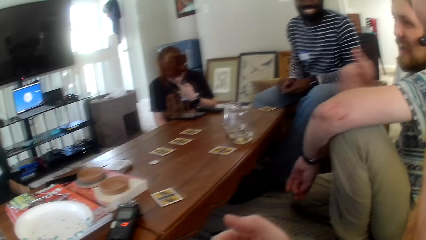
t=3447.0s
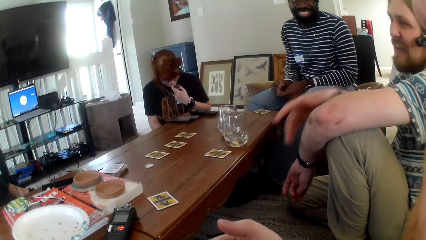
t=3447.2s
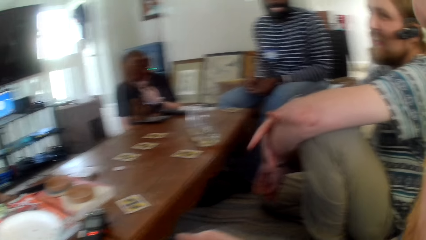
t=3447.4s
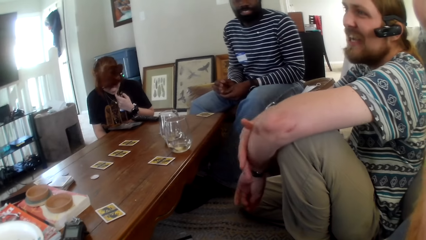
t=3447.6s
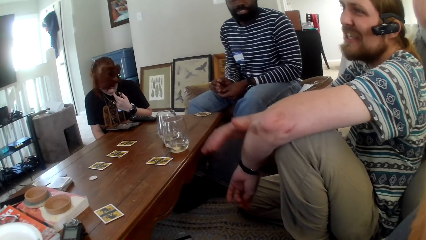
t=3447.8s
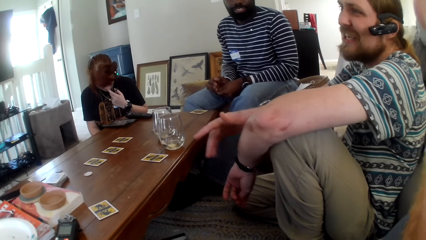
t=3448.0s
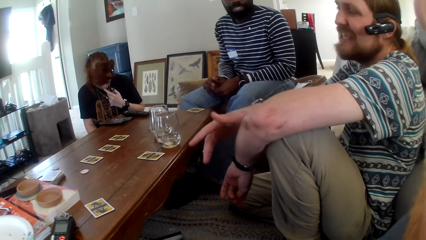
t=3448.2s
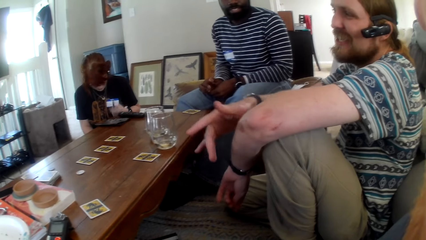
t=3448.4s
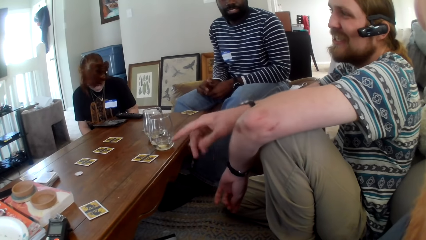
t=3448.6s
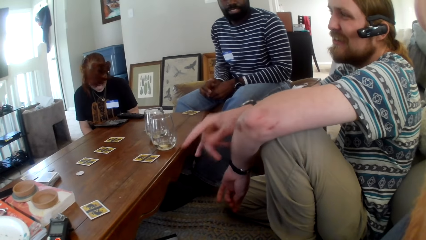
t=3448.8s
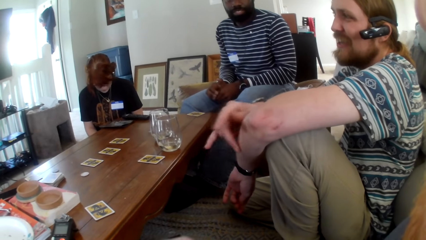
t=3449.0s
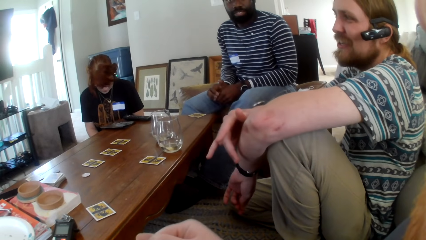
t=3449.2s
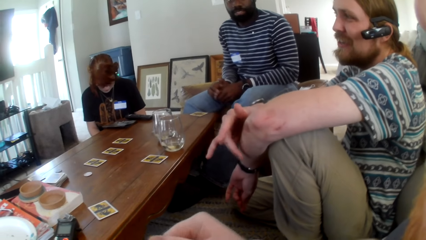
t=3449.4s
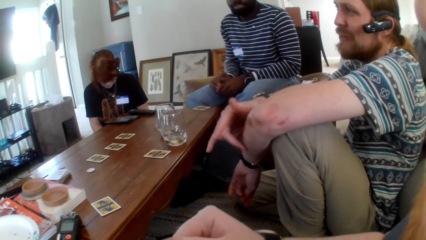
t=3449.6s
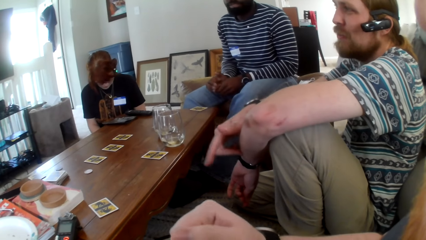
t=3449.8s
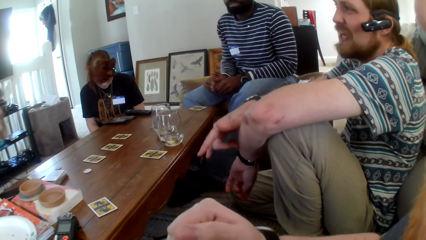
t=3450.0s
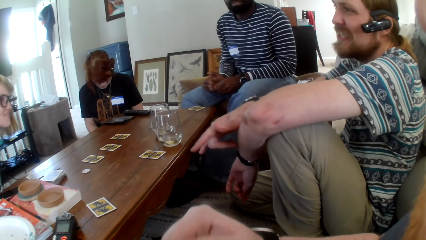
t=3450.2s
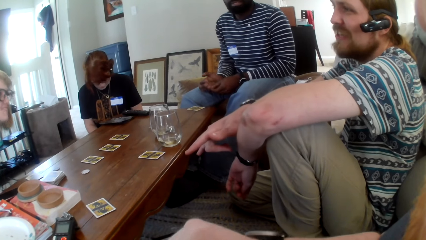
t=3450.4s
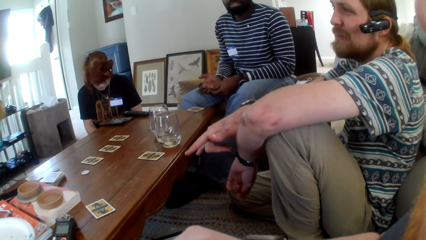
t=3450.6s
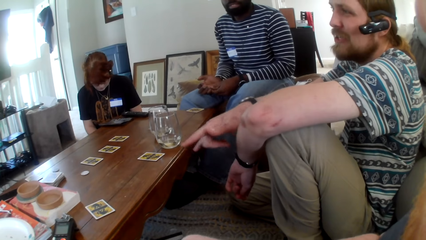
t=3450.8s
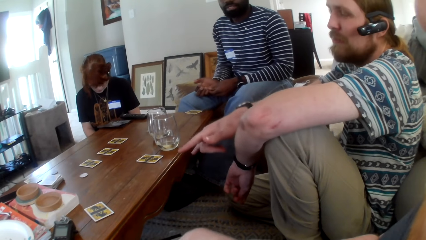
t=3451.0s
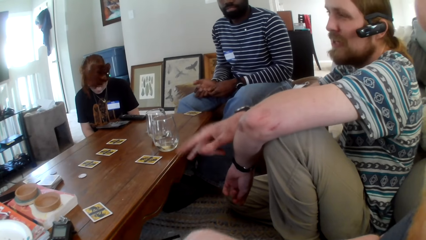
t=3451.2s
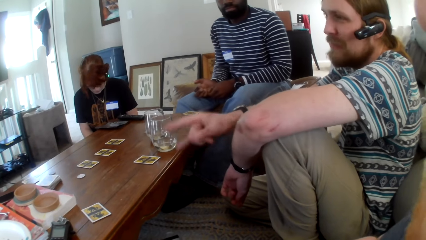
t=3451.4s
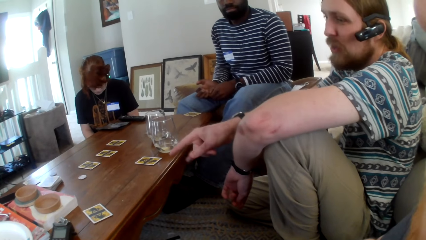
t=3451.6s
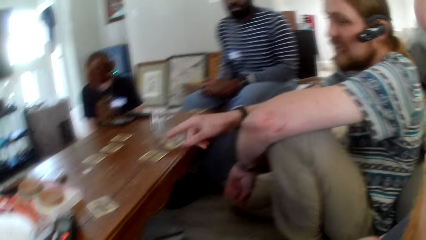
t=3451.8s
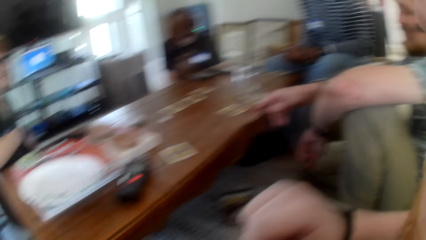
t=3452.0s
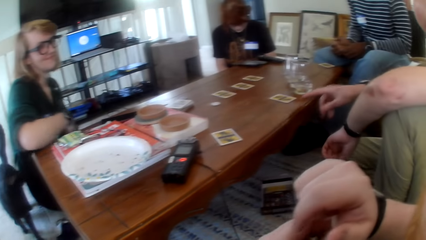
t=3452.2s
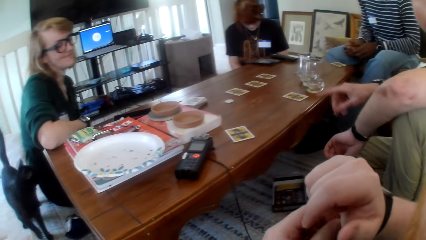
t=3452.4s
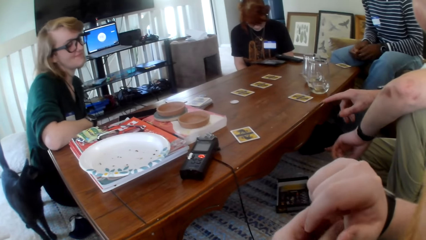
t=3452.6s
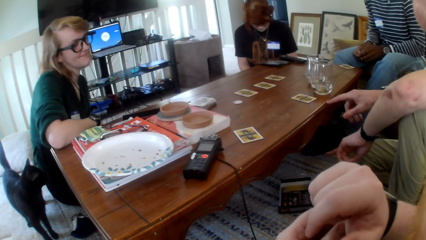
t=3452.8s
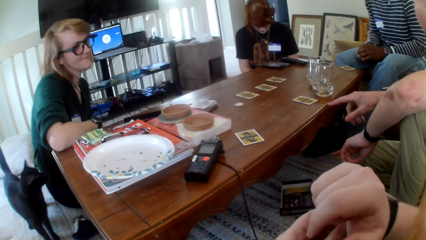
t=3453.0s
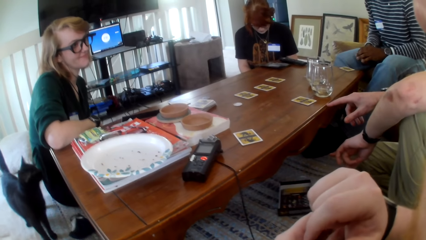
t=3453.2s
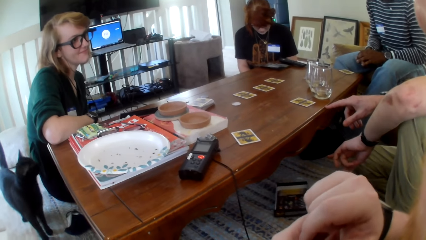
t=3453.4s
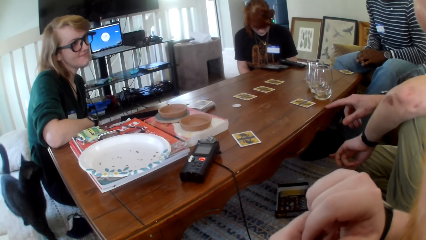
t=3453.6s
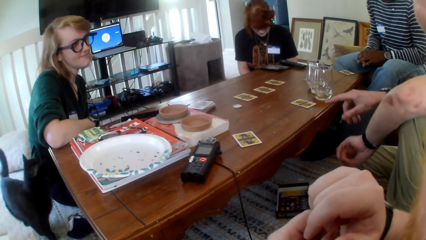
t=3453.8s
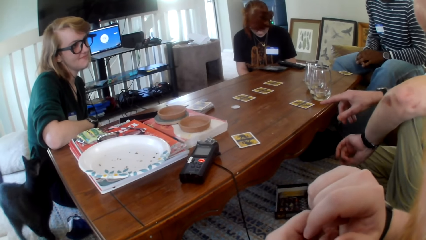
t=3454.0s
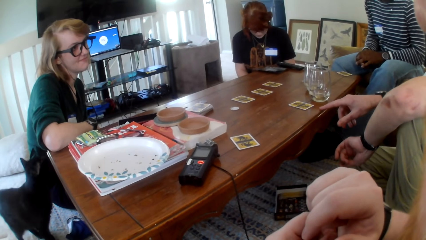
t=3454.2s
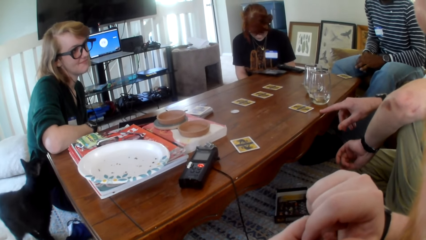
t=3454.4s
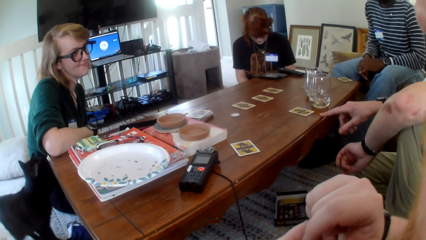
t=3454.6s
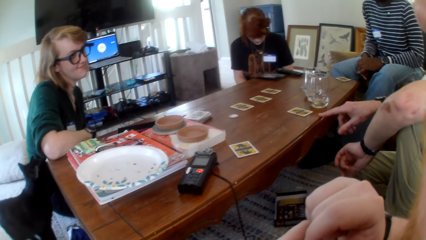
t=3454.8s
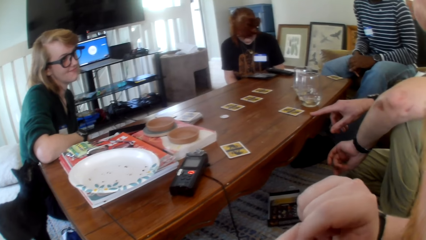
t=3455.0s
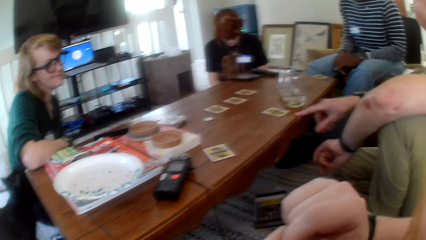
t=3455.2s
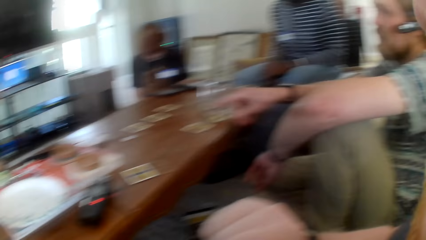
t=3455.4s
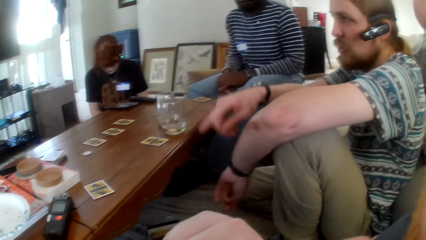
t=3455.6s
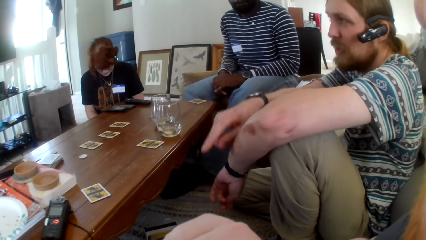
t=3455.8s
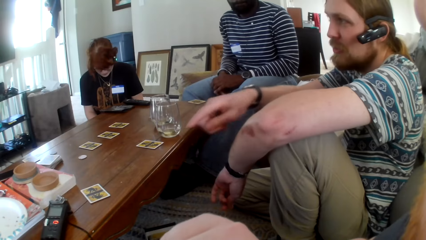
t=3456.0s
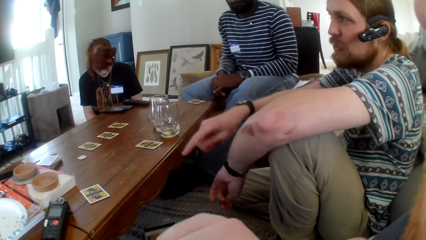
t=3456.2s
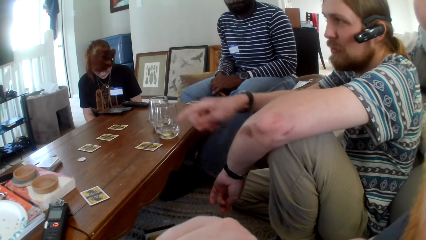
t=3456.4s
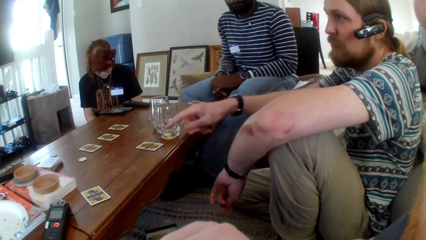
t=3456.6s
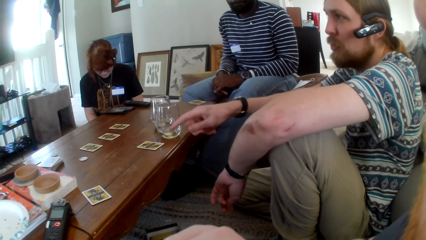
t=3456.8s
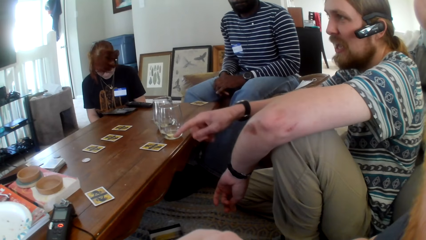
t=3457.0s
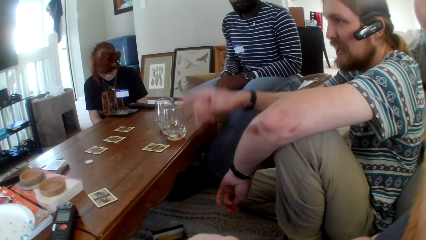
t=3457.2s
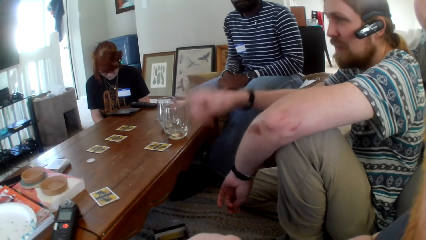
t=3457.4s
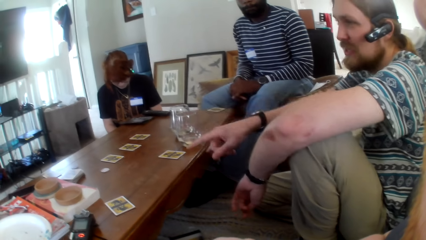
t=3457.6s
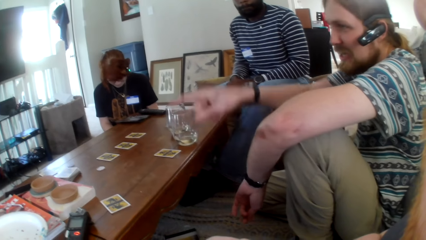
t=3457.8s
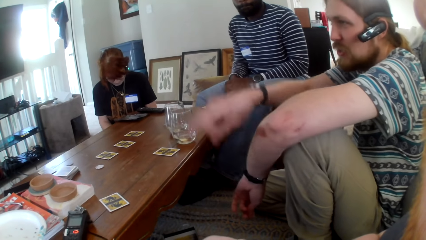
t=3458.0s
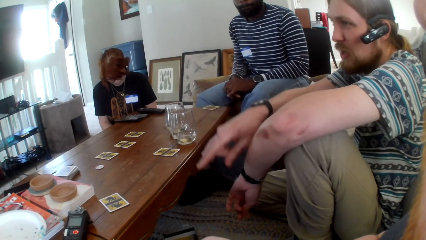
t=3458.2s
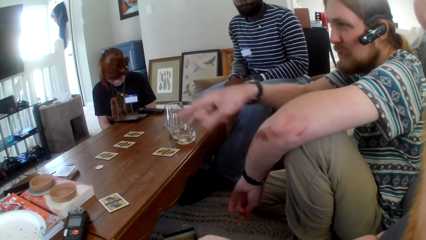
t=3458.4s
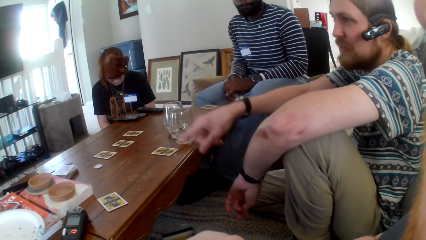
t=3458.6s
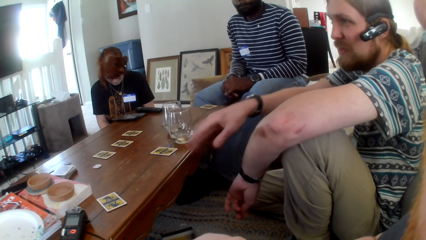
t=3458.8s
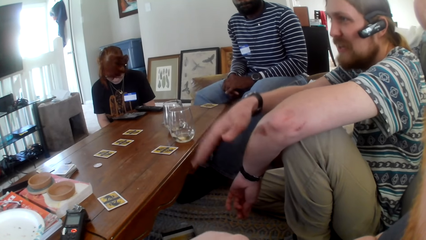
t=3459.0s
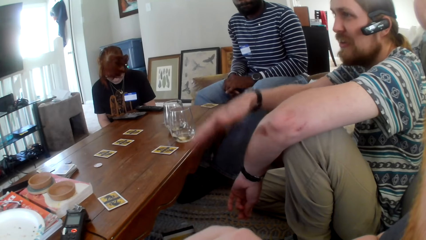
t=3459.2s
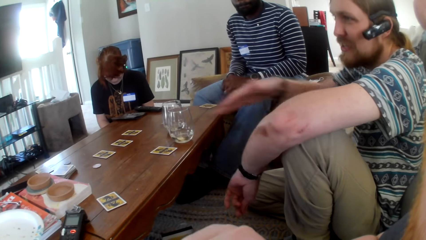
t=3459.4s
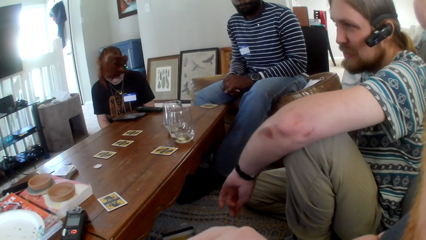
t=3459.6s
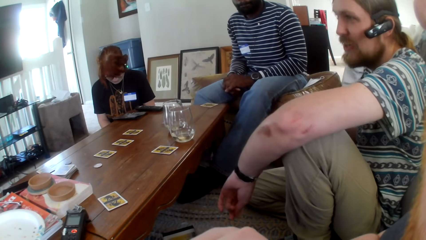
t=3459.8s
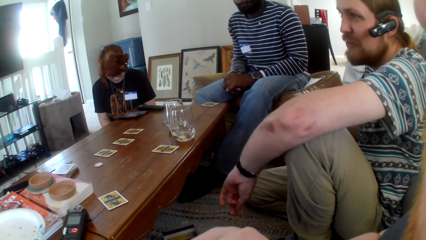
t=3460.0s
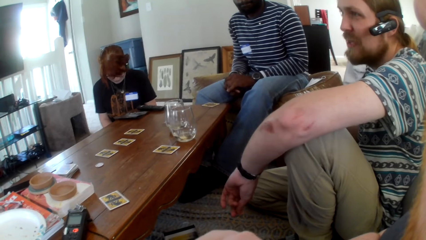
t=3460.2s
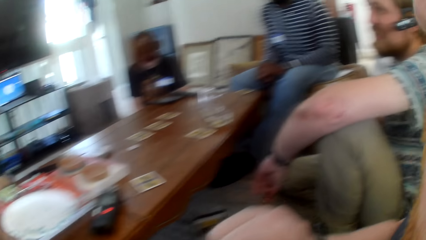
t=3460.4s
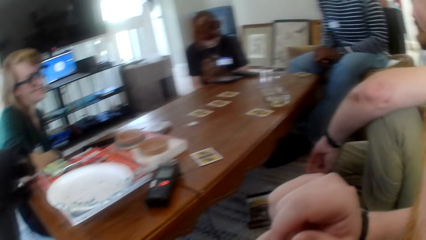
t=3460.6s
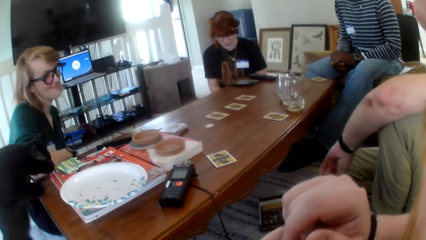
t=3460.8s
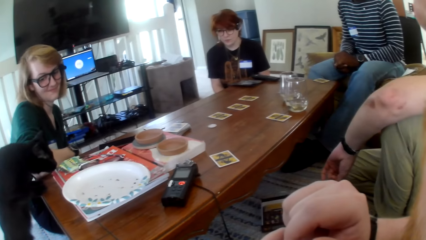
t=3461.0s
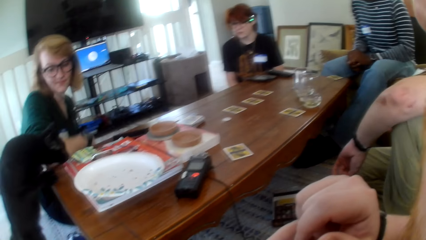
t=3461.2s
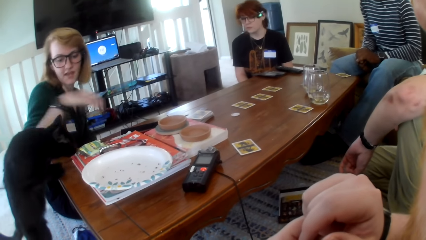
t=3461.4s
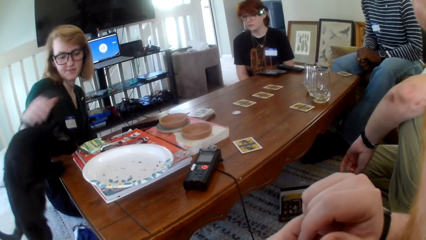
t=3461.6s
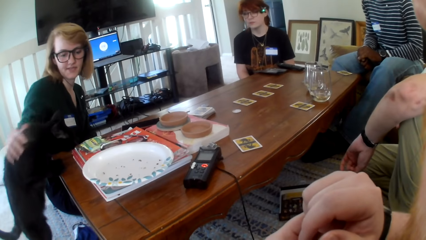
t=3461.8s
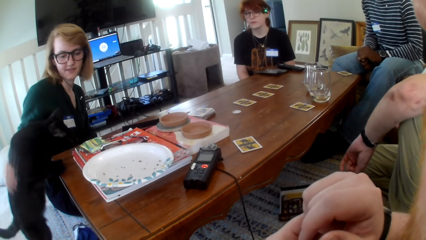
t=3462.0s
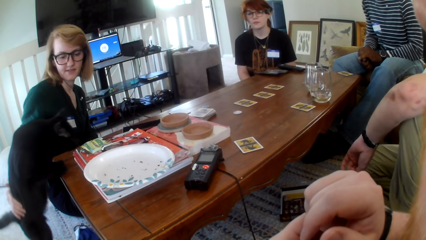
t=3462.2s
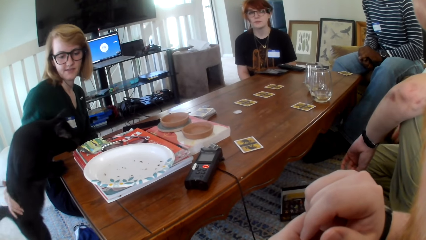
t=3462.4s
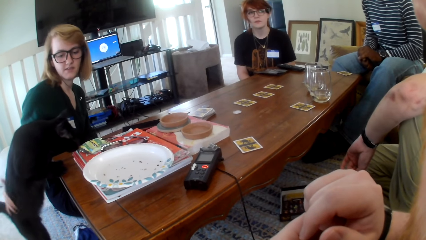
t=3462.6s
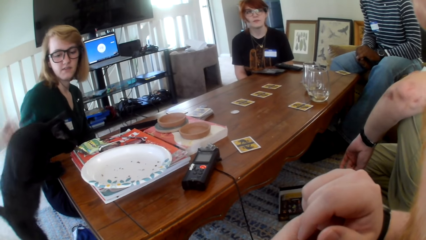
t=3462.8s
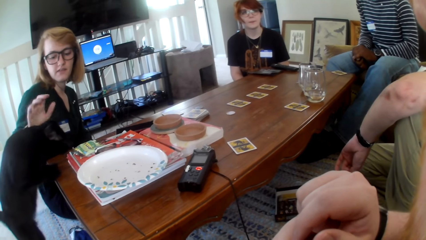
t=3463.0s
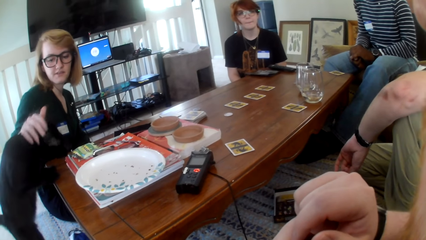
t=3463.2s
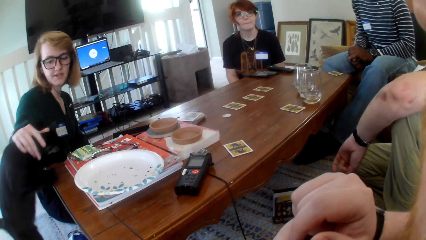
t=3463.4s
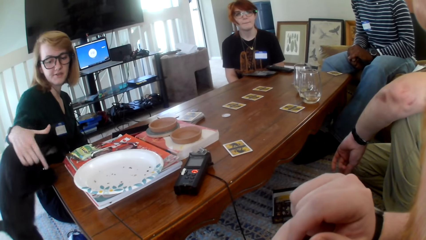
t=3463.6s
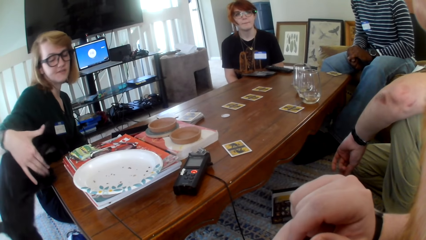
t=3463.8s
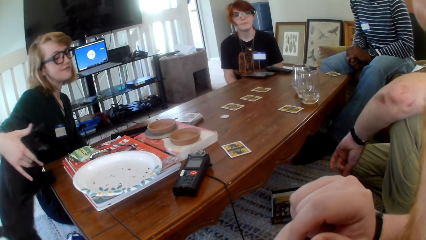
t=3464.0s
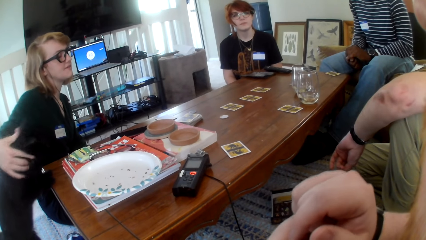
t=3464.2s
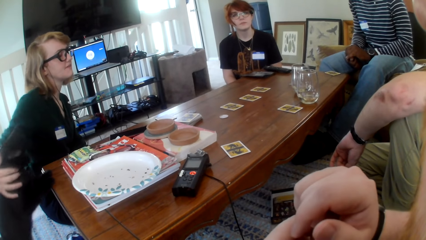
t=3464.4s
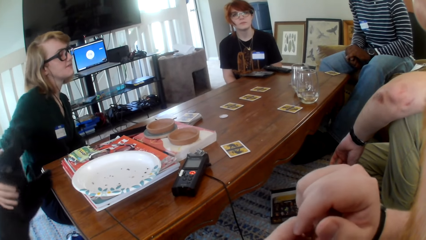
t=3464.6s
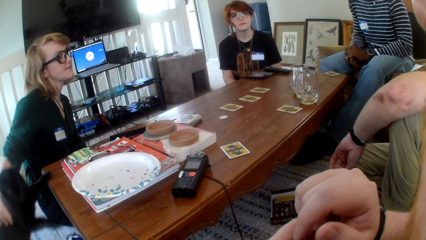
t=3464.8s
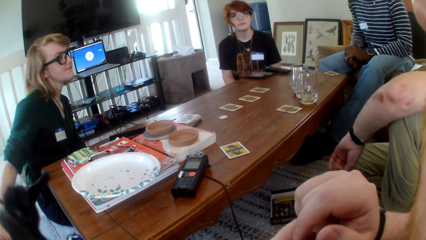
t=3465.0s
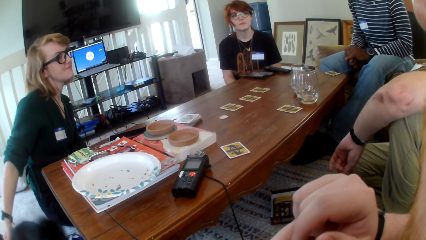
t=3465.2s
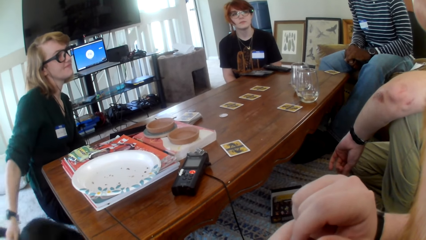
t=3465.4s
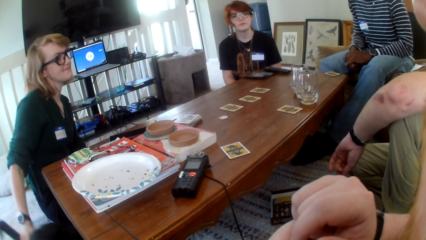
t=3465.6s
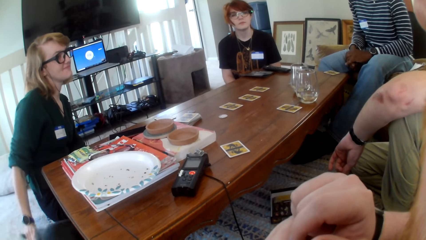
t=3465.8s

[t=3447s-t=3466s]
A person touches a cat.
